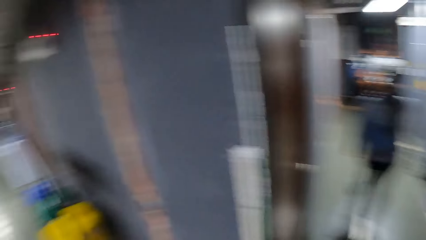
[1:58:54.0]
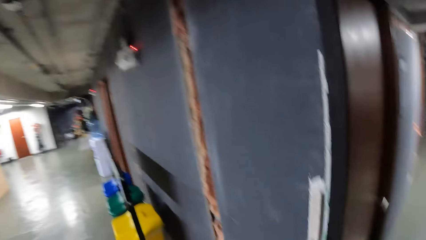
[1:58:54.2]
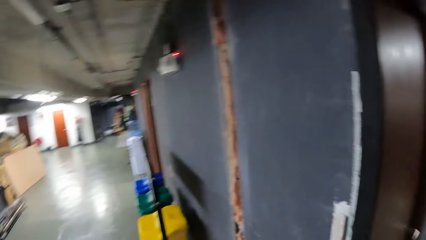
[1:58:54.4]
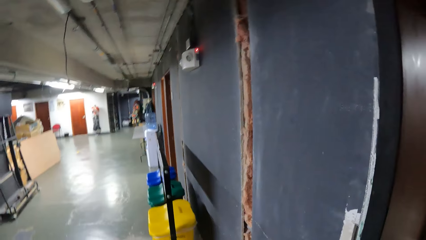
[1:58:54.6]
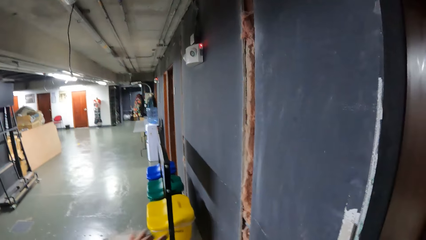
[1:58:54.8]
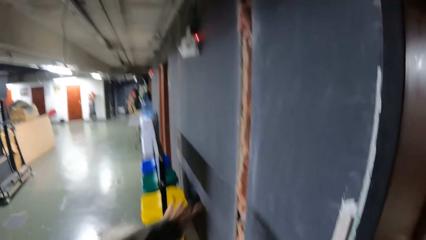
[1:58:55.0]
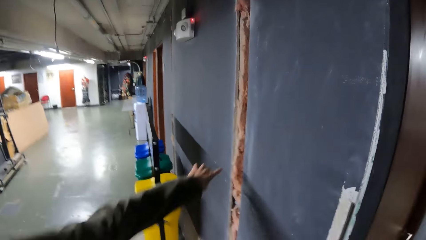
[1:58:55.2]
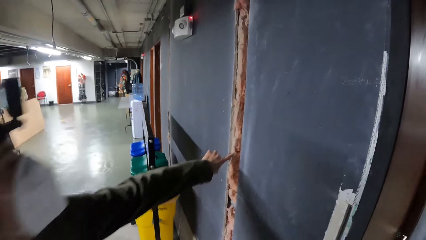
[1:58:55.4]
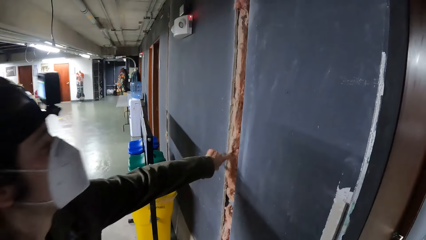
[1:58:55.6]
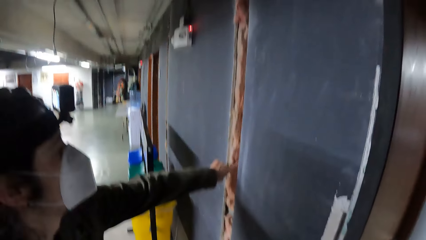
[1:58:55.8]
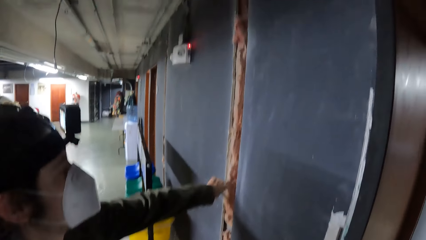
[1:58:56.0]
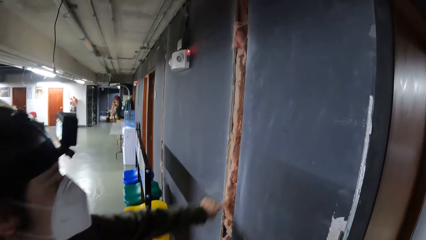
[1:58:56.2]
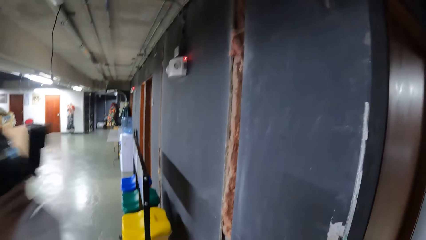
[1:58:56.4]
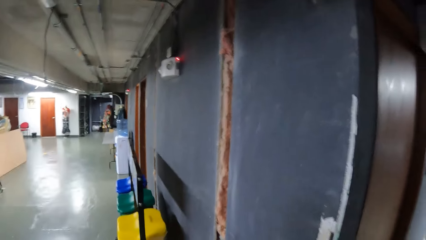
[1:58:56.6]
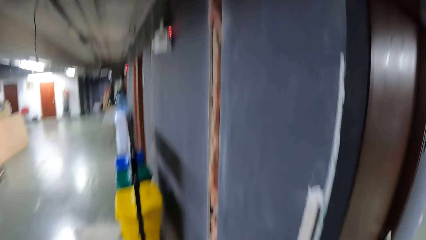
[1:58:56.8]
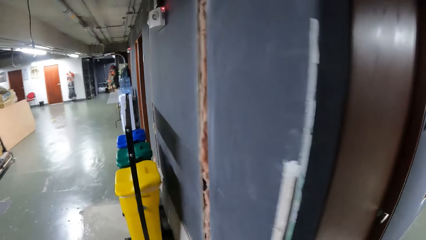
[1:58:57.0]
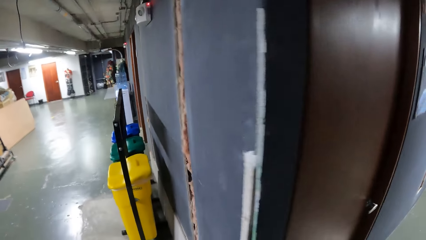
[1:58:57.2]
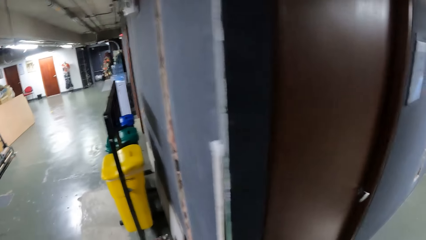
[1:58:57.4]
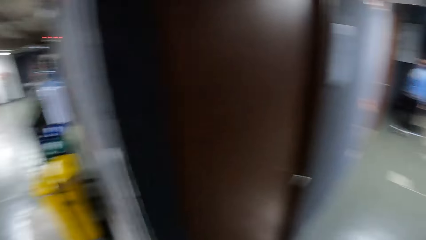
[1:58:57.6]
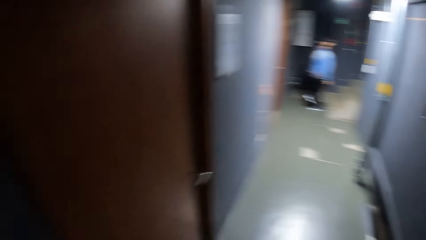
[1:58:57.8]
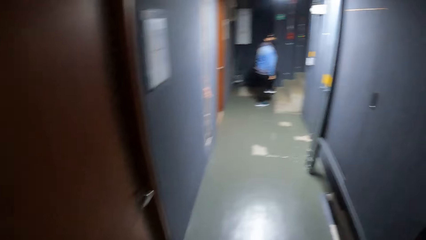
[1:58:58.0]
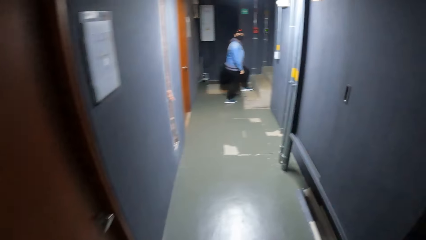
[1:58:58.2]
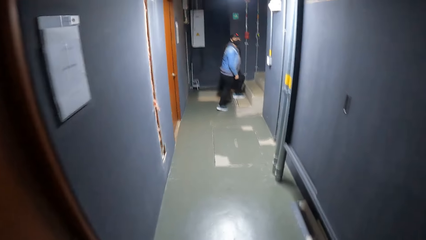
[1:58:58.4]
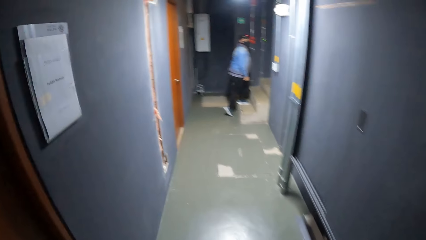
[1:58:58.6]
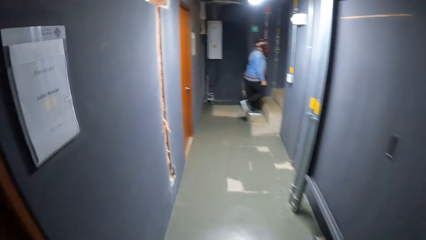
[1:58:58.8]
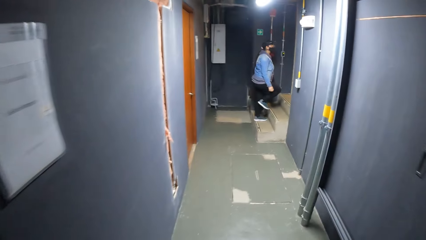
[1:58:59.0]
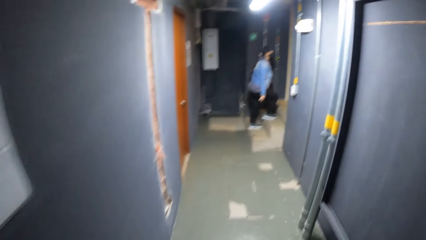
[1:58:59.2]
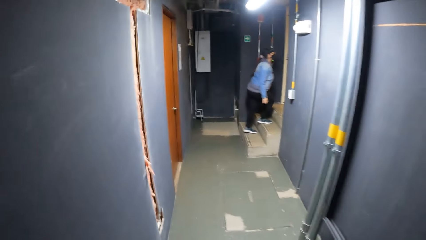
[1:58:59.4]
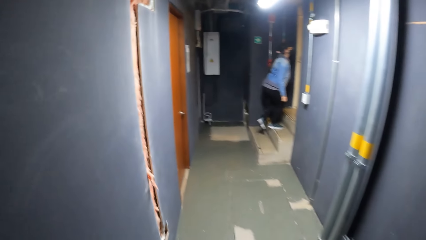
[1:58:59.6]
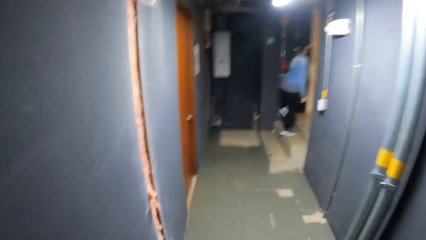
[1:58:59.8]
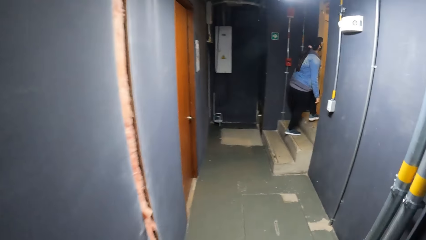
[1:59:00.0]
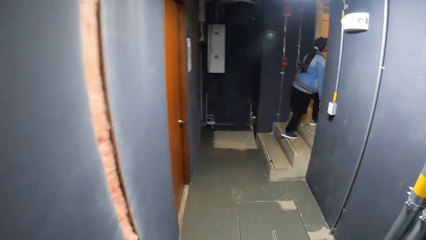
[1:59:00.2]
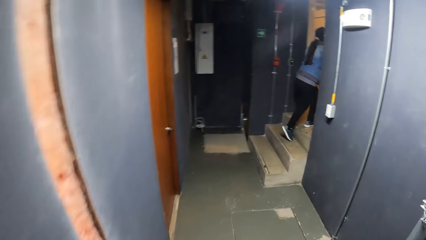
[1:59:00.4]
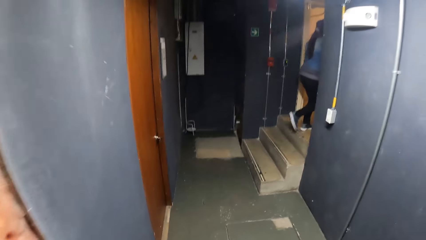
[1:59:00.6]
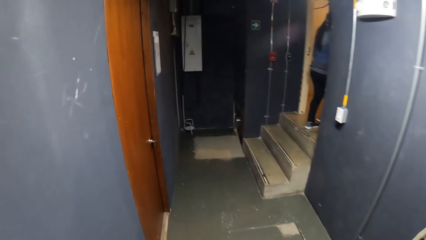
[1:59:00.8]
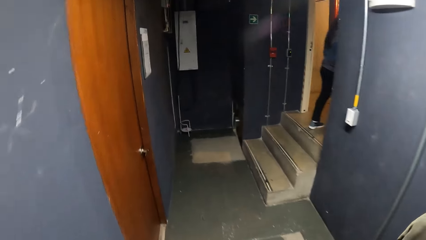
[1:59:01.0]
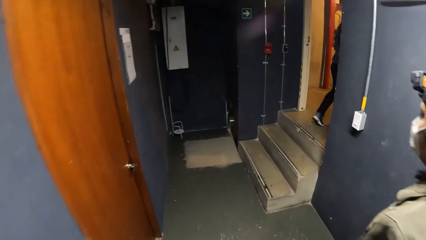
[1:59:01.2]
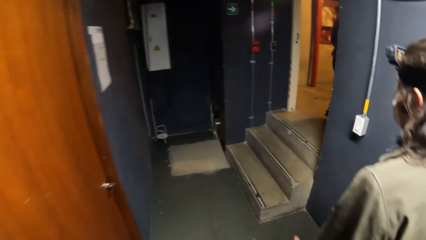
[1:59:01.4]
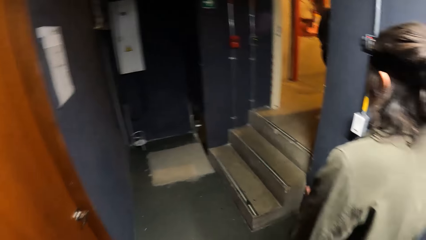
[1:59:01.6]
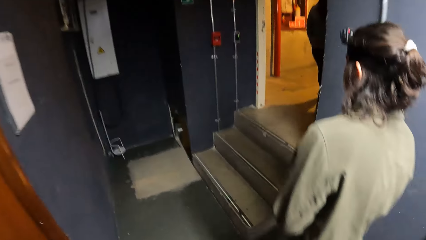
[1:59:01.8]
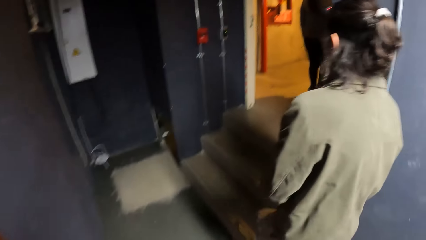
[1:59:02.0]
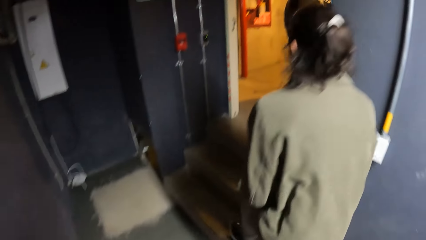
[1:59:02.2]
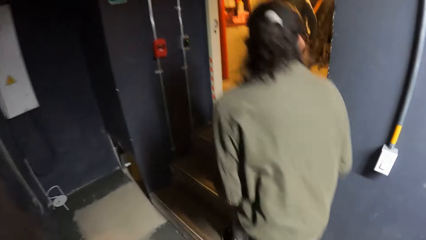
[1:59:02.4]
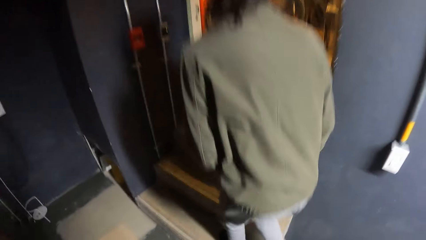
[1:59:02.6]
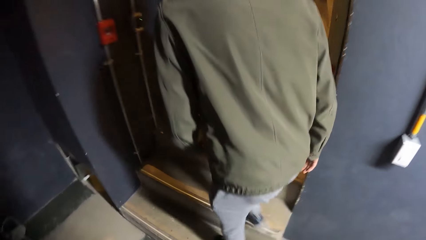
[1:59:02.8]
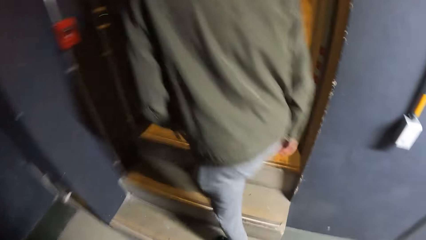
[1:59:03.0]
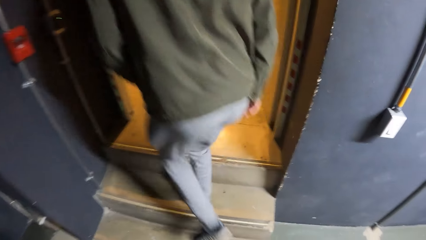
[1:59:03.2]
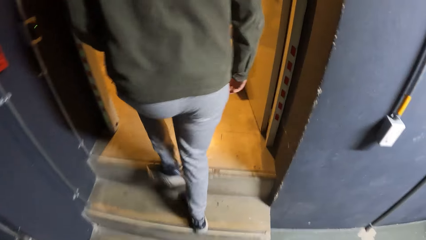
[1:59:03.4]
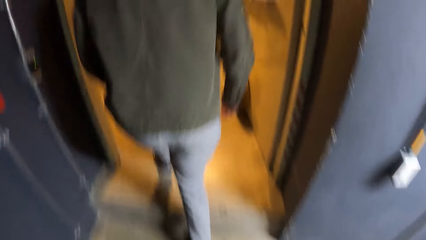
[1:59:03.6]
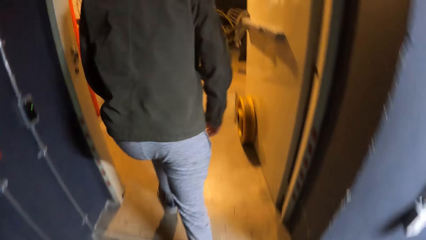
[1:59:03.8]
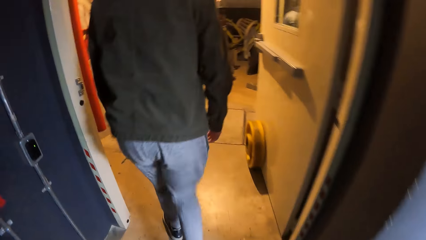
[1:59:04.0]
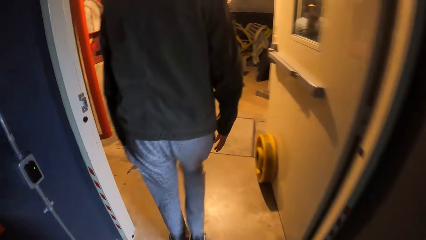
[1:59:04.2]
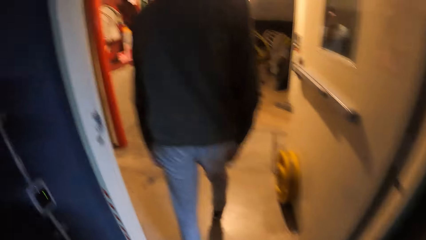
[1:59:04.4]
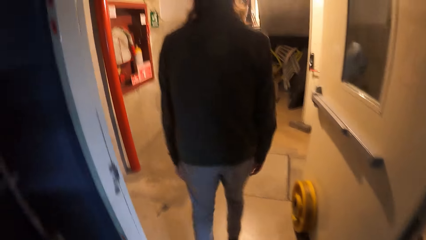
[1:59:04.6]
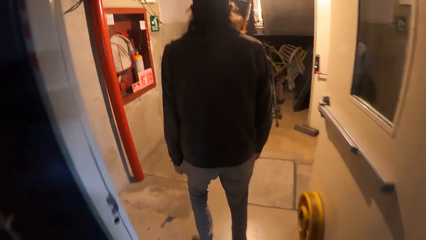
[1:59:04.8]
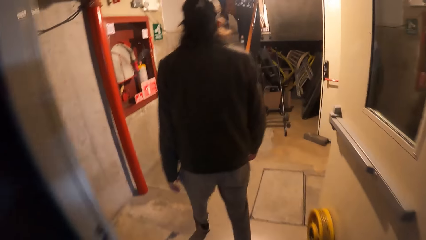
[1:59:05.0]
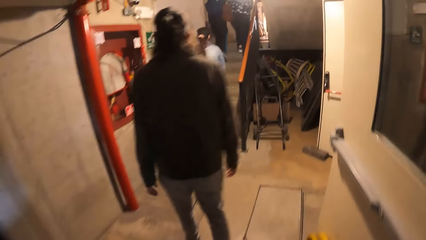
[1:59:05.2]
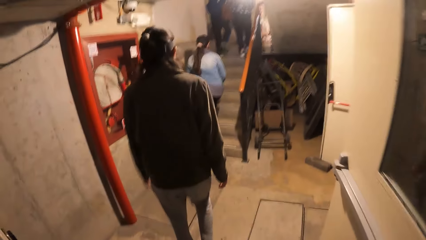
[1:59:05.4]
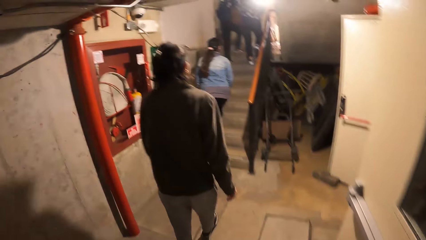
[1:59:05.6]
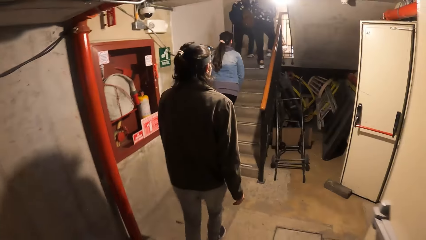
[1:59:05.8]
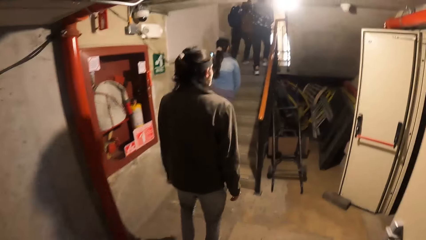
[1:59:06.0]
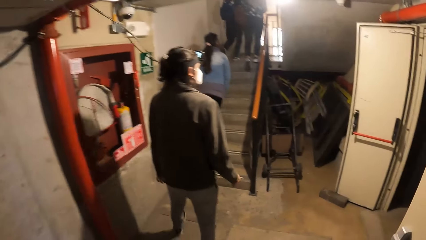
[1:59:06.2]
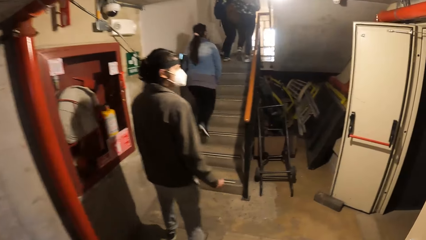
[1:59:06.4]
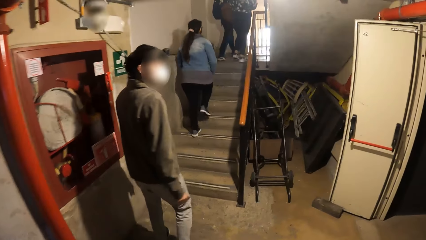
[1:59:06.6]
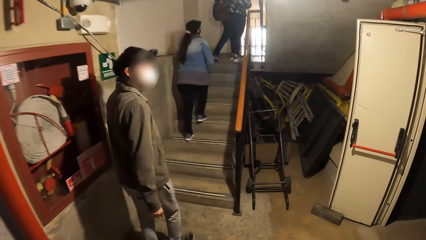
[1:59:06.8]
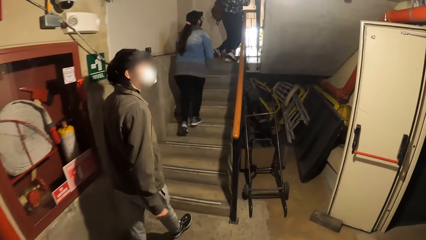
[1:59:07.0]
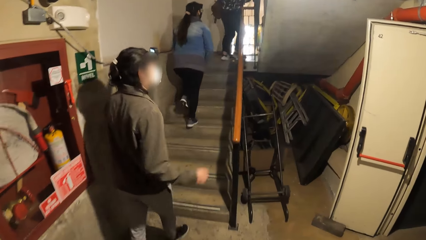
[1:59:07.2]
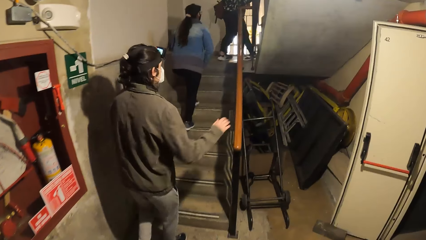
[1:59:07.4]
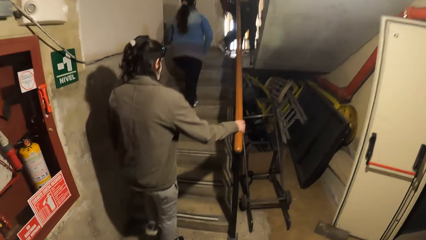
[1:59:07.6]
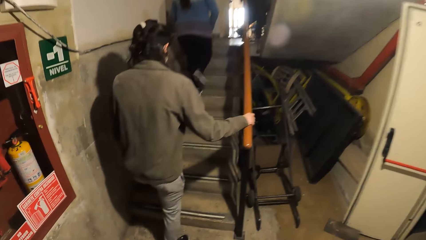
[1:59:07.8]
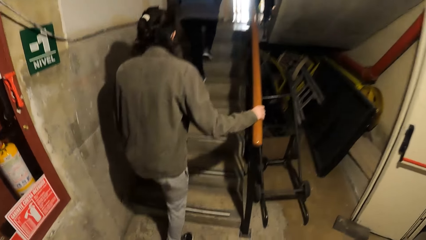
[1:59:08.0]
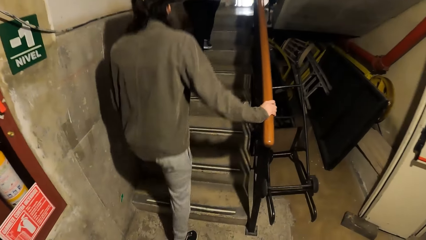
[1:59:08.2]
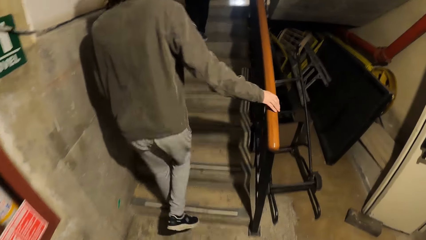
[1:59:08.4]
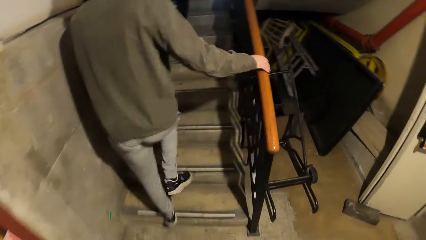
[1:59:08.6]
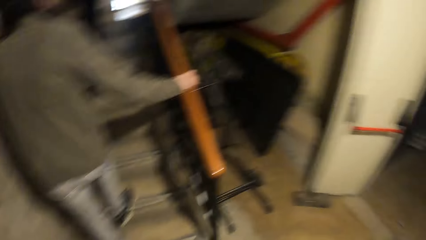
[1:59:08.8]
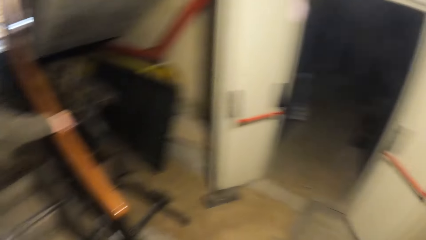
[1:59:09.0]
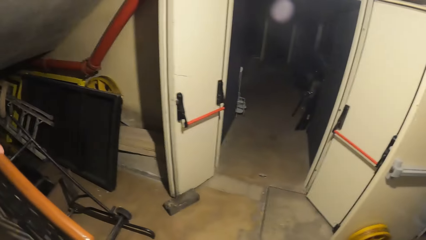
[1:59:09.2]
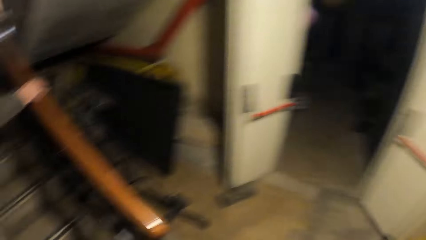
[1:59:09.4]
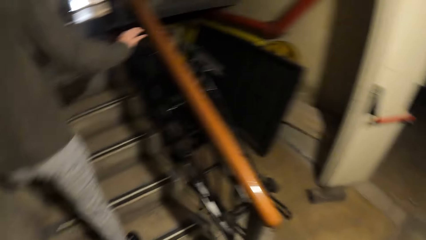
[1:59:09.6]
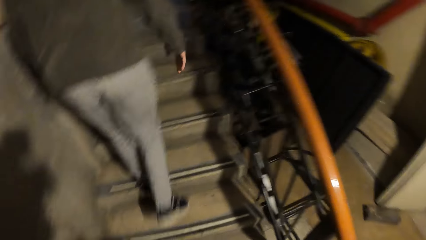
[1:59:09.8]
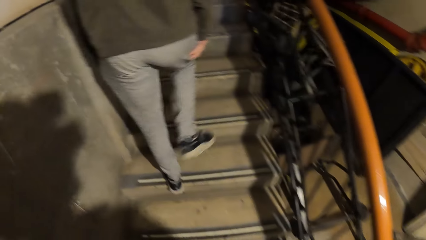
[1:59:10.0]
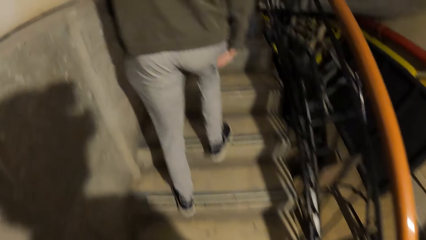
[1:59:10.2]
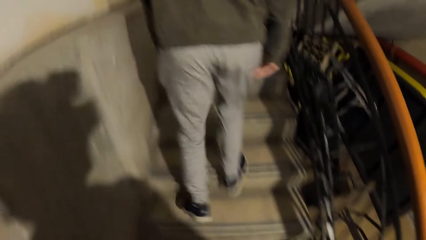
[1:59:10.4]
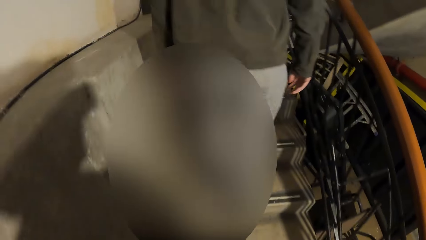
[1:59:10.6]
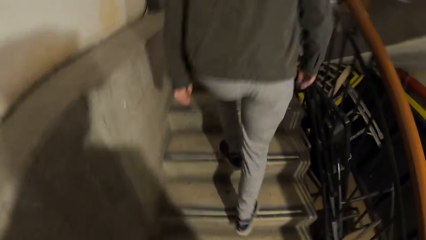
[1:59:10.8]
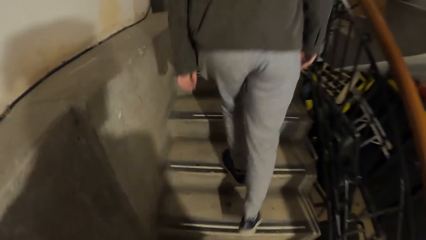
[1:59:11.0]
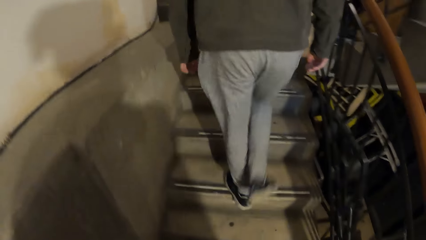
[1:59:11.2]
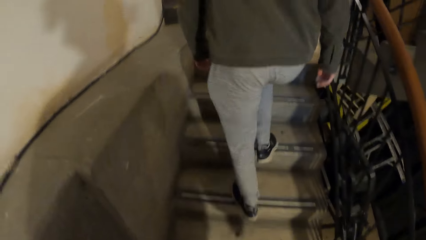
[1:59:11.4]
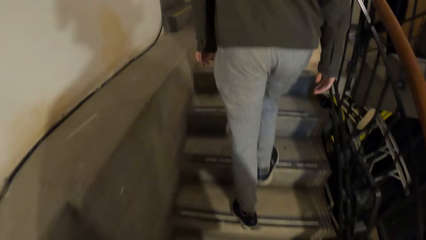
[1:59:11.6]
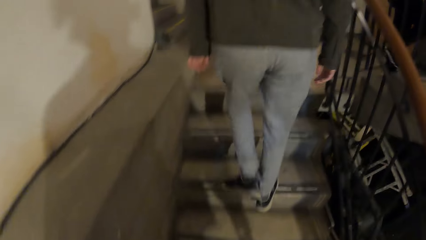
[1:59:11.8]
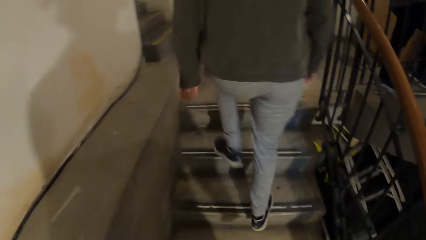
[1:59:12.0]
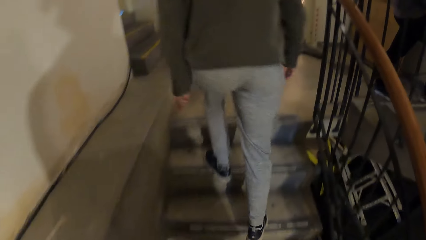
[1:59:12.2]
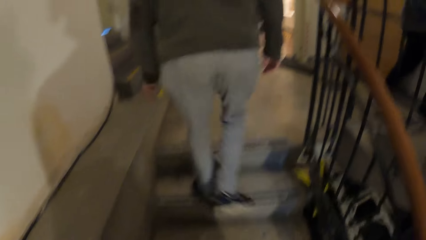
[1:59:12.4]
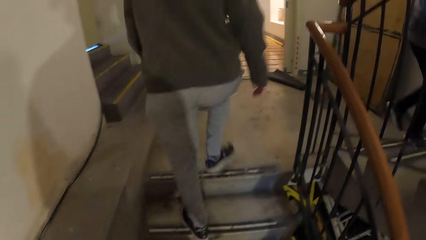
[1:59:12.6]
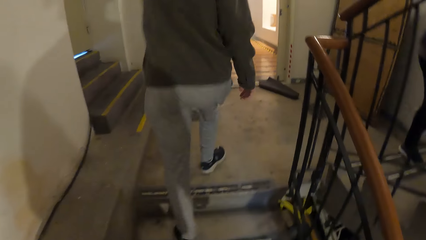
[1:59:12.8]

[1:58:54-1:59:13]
The camera wearer looks around. The man touches the wall with his left hand. A woman walks up the stairs. The camera wearer walks in the building. The man walks up the stairs. The camera wearer walks up the stairs with the group of people. The man interacts with the camera wearer.
